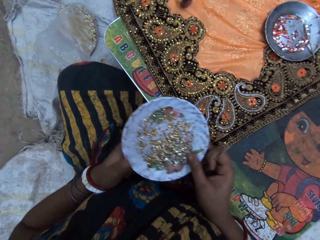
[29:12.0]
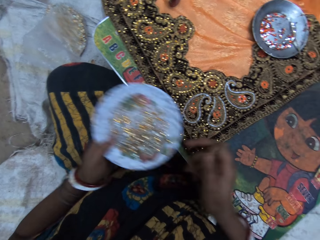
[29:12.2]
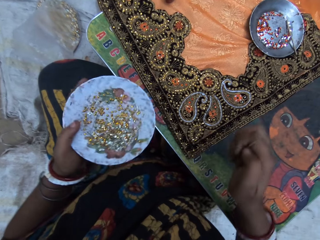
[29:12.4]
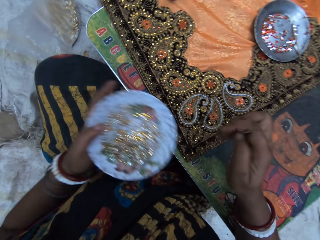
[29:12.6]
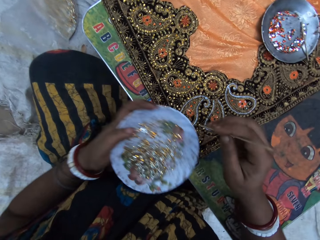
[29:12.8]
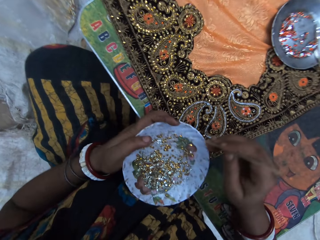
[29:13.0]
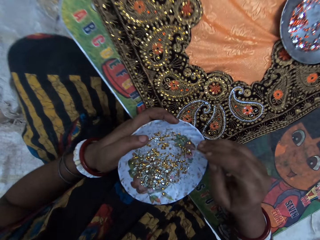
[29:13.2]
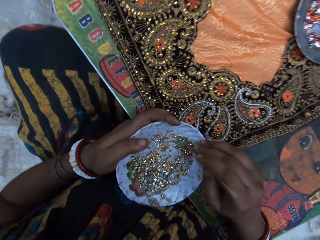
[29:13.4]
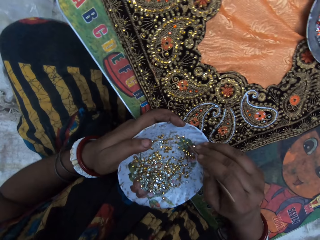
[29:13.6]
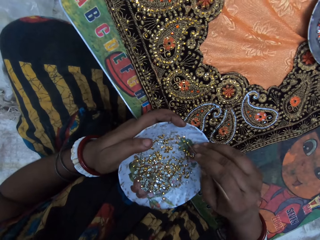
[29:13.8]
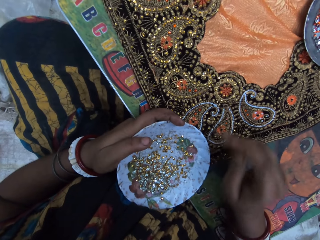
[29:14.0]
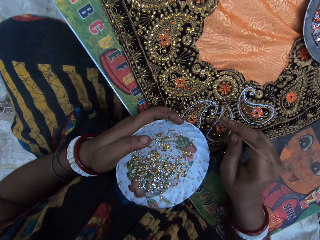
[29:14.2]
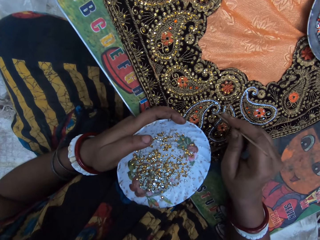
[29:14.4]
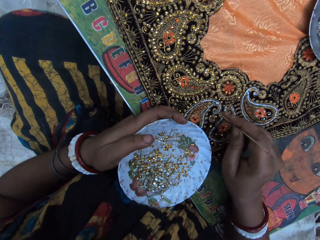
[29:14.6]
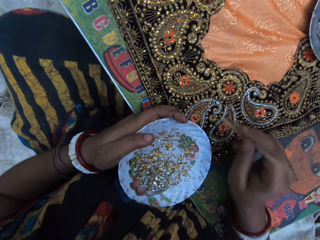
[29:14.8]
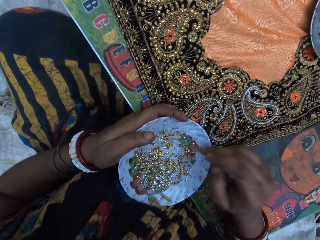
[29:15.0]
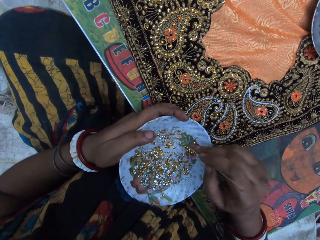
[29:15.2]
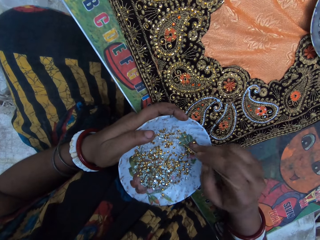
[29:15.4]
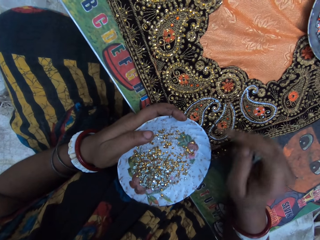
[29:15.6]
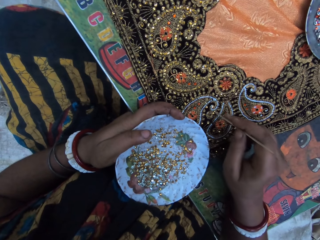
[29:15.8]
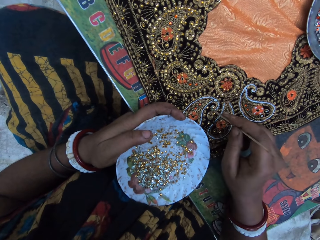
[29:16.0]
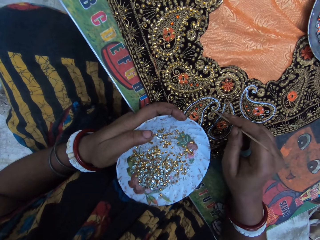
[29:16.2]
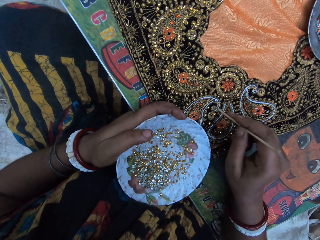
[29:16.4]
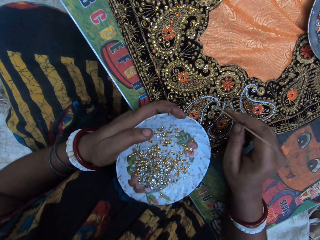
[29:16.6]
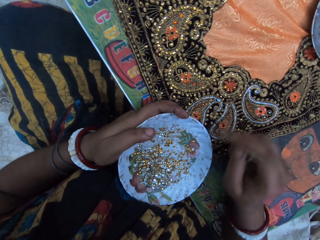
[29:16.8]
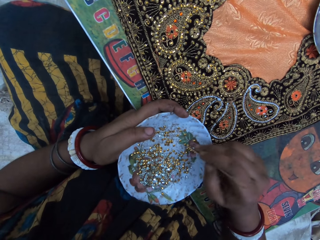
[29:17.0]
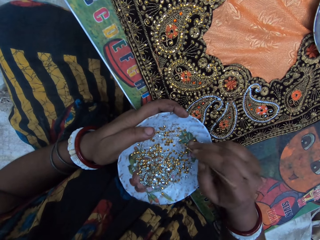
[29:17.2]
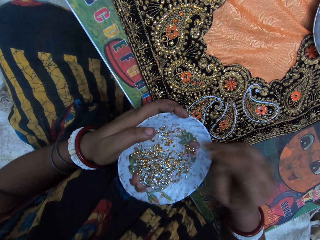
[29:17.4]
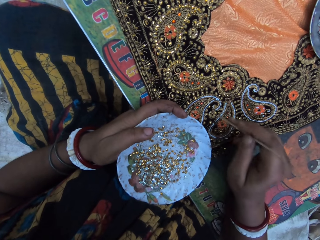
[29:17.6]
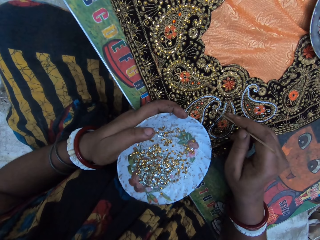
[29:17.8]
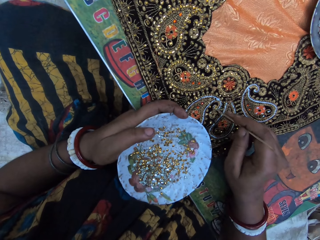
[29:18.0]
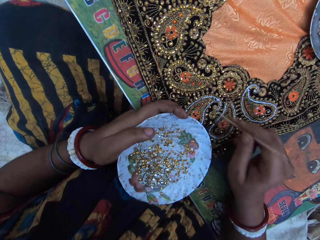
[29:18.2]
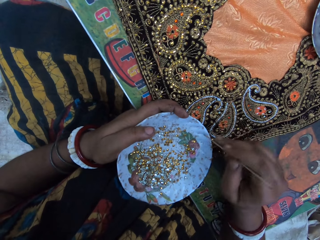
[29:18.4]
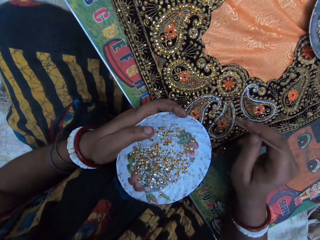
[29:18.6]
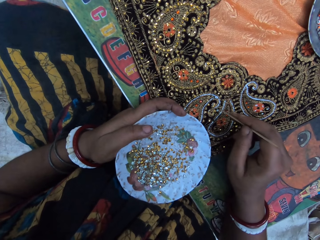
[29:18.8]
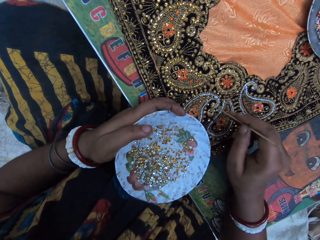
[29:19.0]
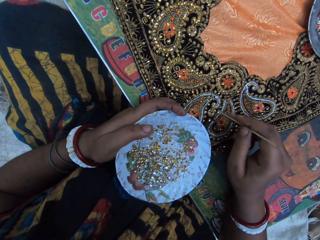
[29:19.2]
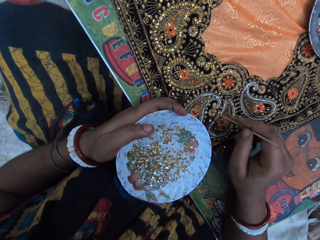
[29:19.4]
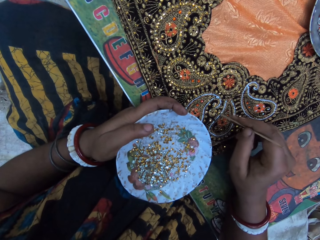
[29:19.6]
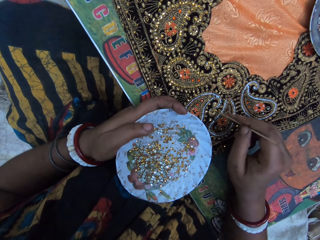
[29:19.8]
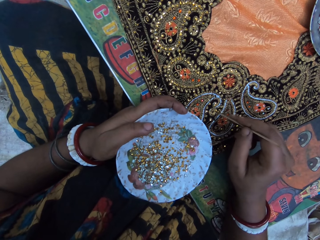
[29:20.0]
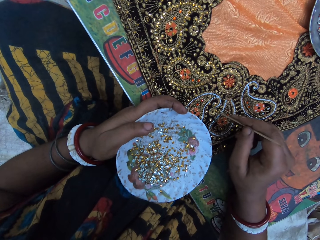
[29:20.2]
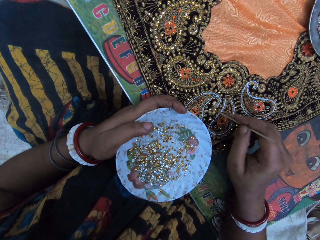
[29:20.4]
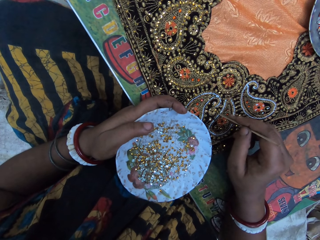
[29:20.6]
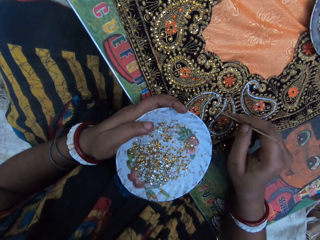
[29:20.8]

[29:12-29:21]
The camera wearer passes the plate in her right hand to her left hand. She picks a sequin from the plate with the stick in her right hand. She places the sequin on the cloth with the stick in her right hand. She picks a sequin from the plate with the stick in her right hand. She places the sequin on the cloth with the stick in her right hand. She picks a sequin from the plate with the stick in her right hand. She places the sequin on the cloth with the stick in her right hand.

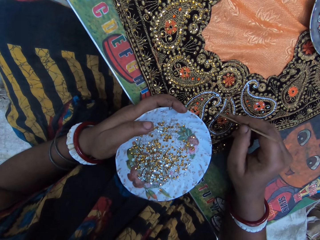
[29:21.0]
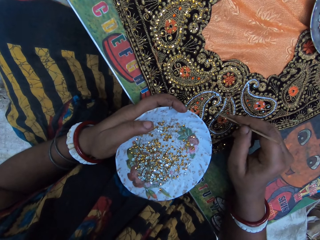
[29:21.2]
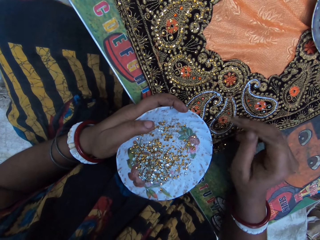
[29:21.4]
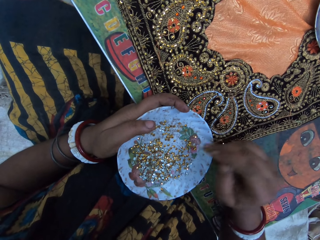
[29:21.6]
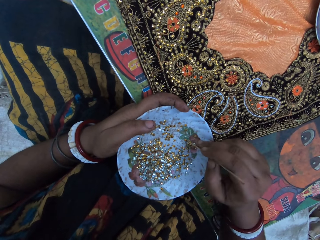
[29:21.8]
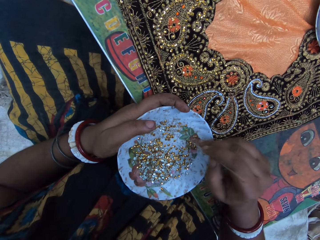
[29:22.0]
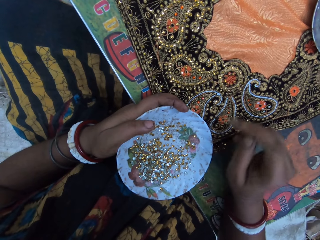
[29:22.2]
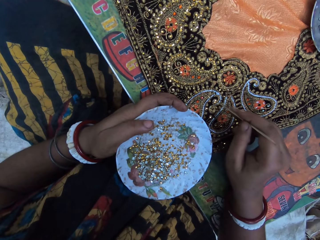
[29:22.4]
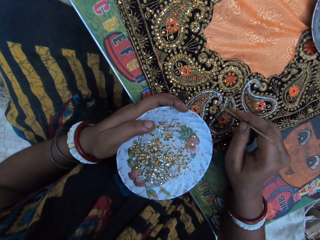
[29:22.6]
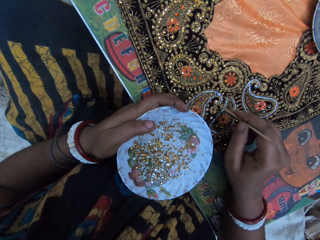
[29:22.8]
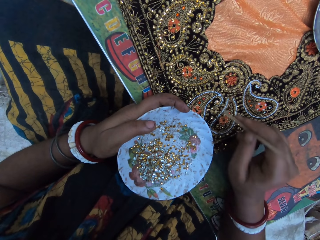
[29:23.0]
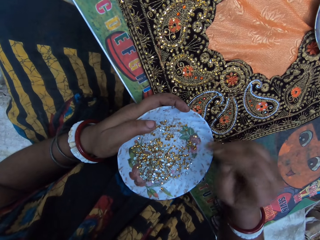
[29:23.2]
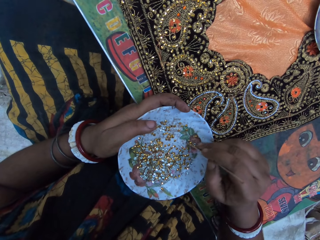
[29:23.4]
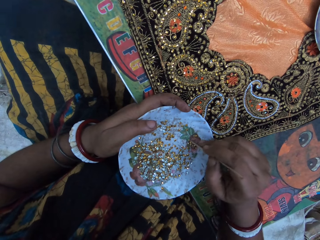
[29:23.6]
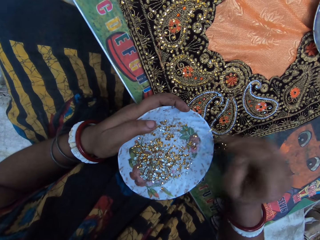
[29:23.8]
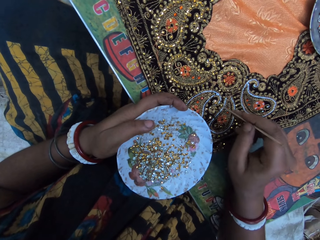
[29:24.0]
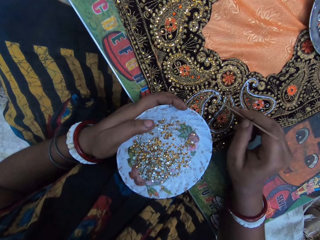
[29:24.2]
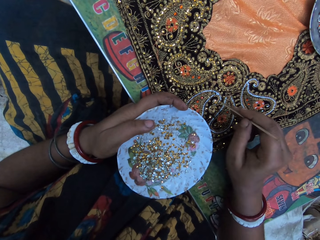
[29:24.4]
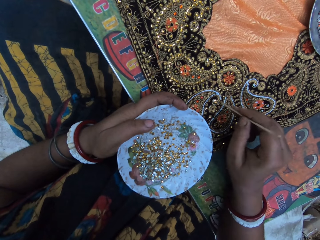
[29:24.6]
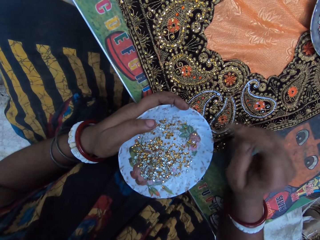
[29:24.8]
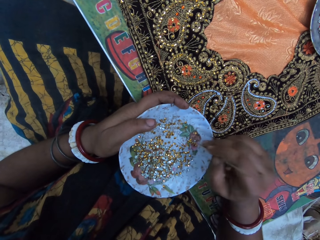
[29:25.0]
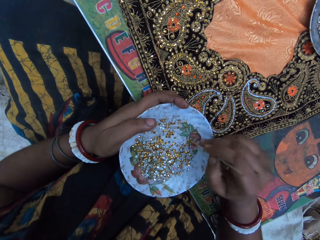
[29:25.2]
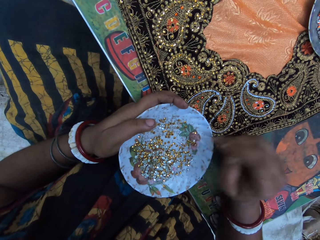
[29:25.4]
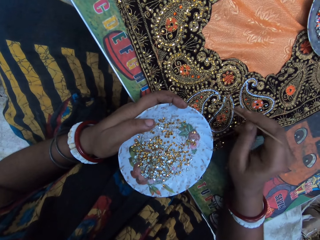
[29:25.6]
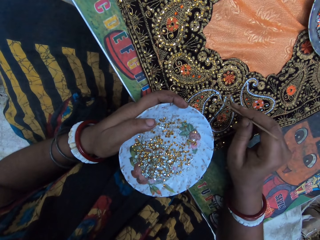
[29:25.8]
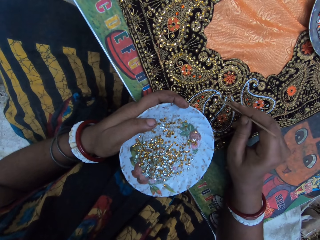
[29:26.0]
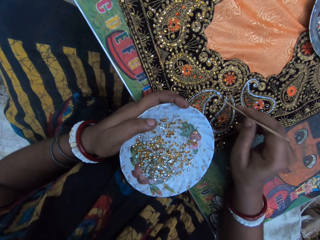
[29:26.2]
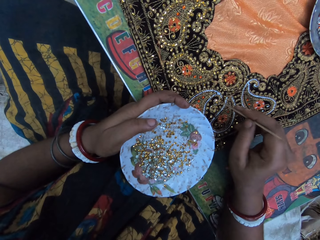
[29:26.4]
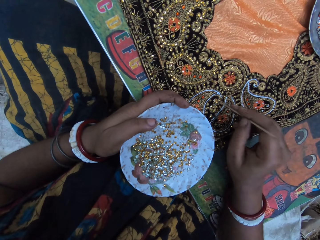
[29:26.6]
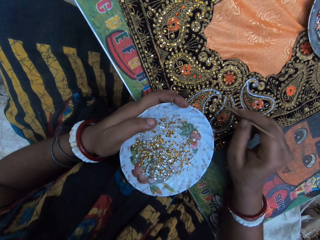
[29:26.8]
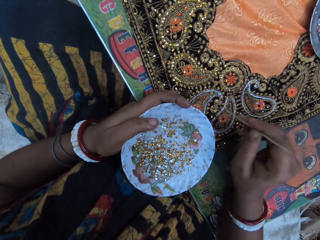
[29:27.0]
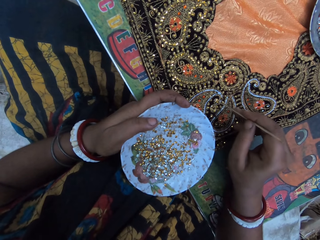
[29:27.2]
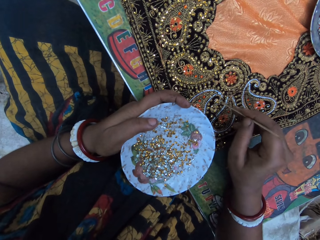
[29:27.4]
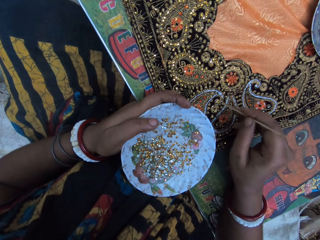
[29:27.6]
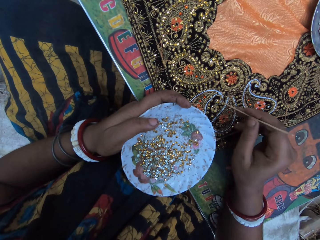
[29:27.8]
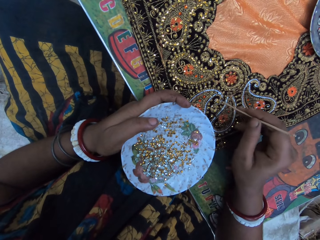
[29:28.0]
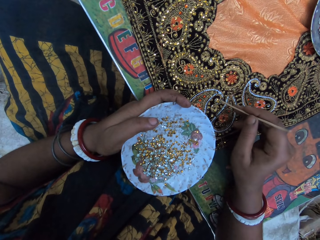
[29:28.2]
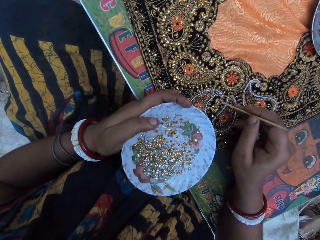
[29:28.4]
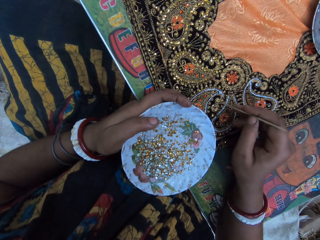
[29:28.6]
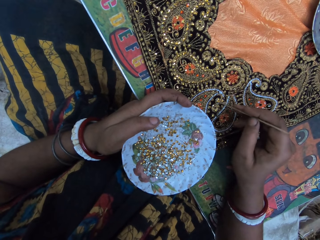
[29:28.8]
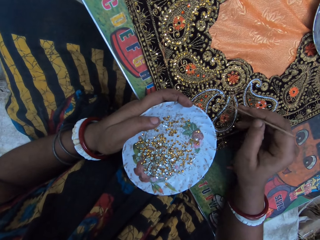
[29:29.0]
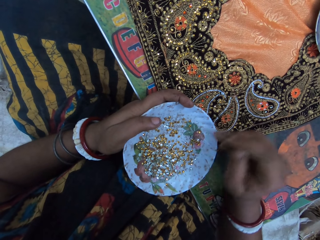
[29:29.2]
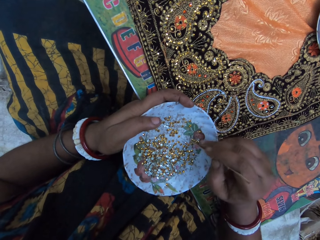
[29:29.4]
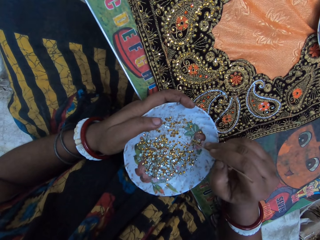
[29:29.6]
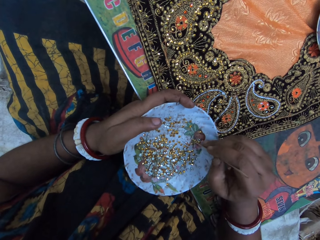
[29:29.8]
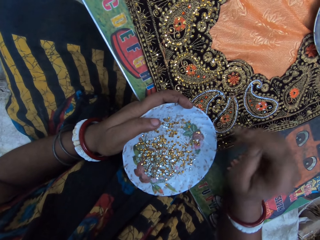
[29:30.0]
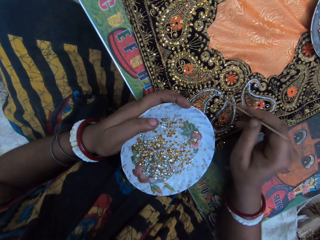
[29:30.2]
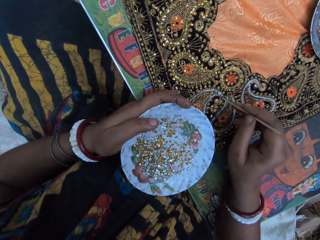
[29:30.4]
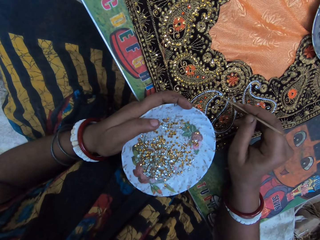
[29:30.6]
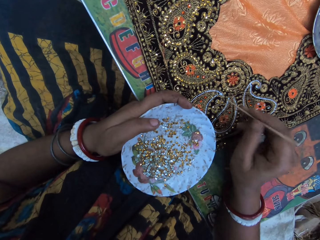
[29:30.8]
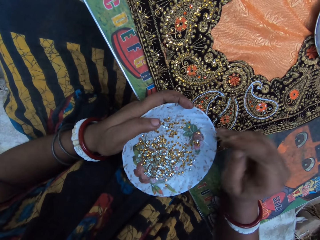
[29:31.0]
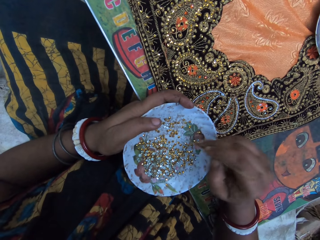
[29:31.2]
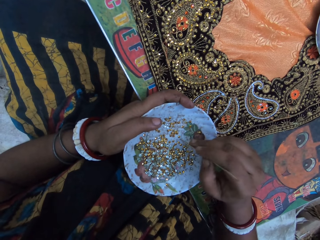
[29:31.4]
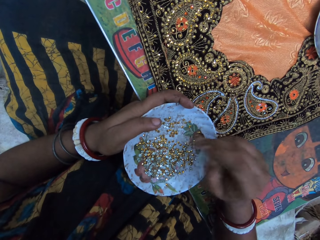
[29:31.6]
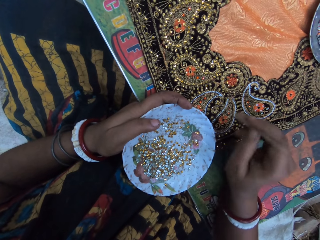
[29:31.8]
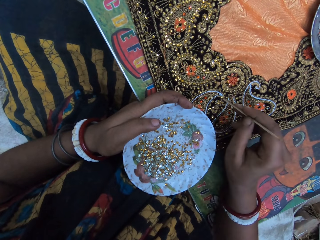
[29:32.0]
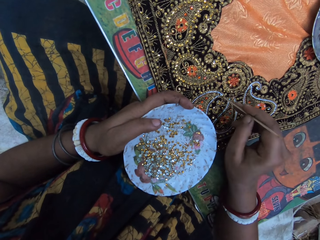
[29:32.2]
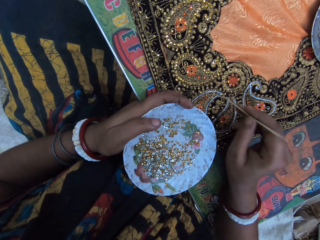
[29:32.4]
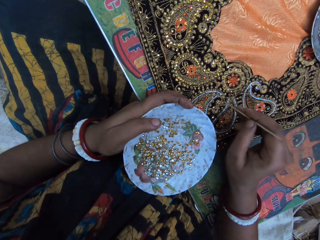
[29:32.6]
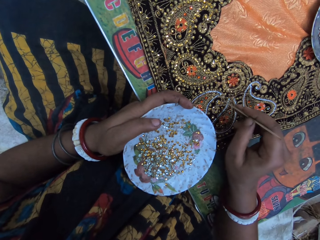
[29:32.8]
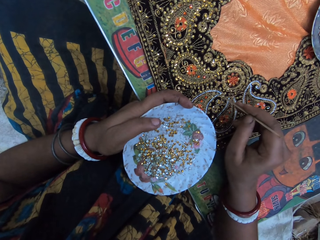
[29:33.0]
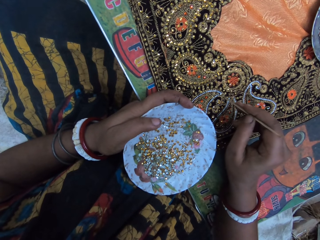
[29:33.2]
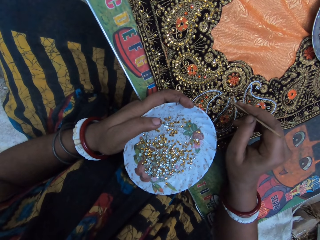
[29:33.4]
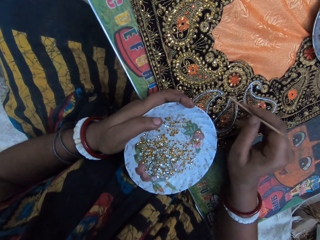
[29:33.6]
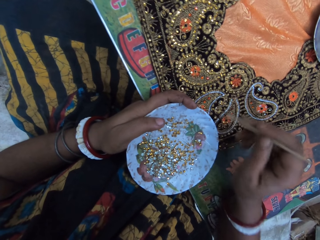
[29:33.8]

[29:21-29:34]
The camera wearer picks a sequin from the plate with the stick in her right hand. She places the sequin on the cloth with the stick in her right hand. She picks a sequin from the plate with the stick in her right hand. She places the sequin on the cloth with the stick in her right hand. She picks a sequin from the plate with the stick in her right hand. She places the sequin on the cloth with the stick in her right hand. She picks a sequin from the plate with the stick in her right hand. She places the sequin on the cloth with the stick in her right hand. She picks a sequin from the plate with the stick in her right hand. She places the sequin on the cloth with the stick in her right hand.
